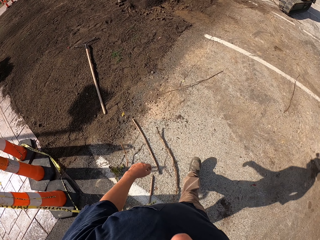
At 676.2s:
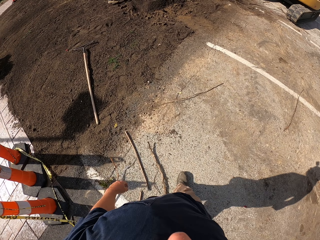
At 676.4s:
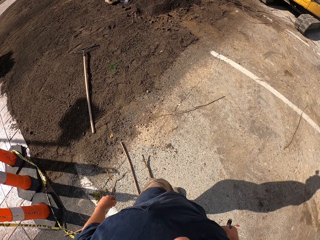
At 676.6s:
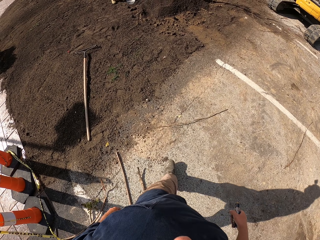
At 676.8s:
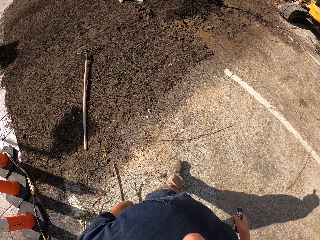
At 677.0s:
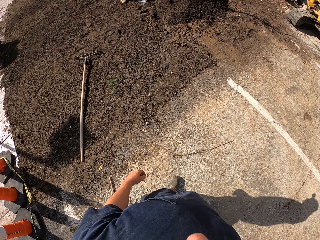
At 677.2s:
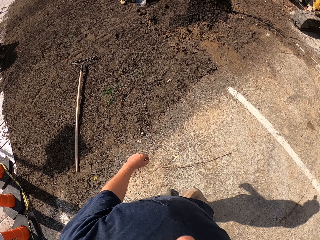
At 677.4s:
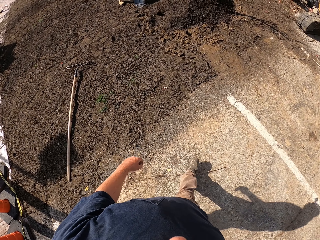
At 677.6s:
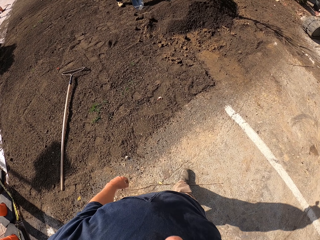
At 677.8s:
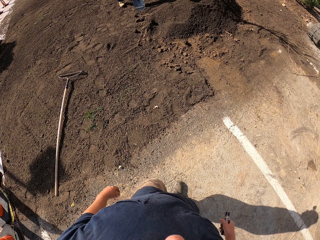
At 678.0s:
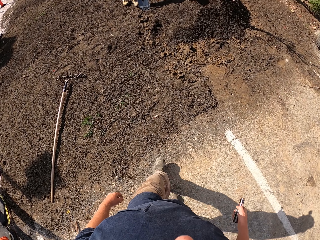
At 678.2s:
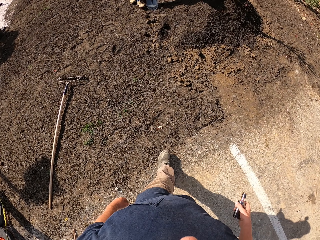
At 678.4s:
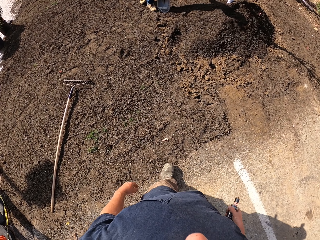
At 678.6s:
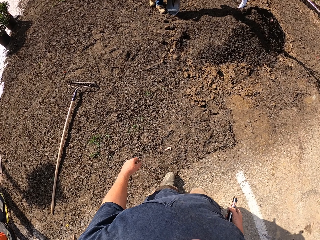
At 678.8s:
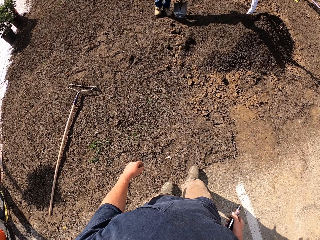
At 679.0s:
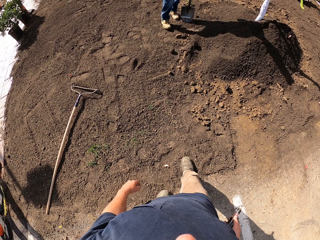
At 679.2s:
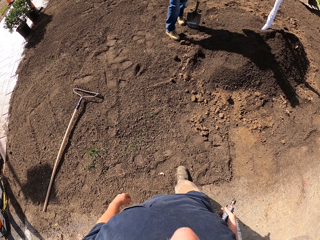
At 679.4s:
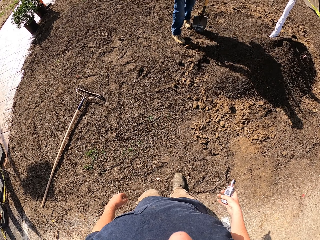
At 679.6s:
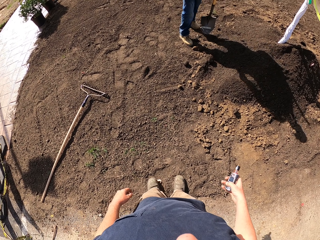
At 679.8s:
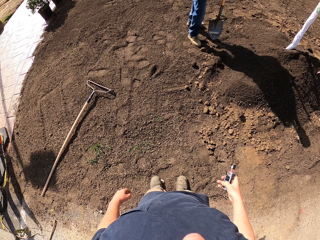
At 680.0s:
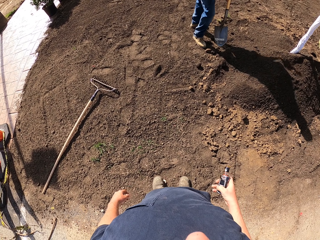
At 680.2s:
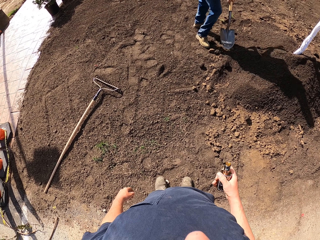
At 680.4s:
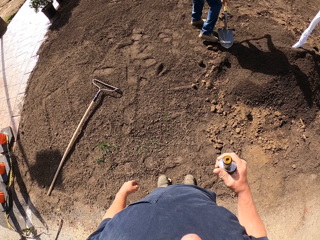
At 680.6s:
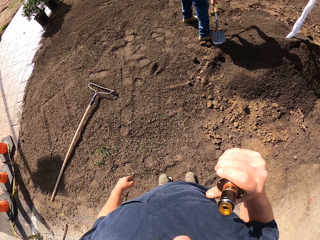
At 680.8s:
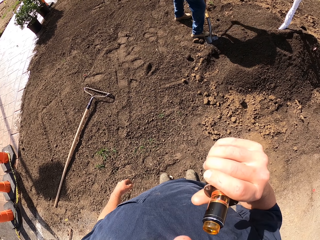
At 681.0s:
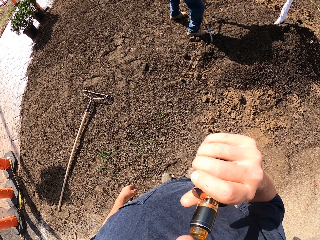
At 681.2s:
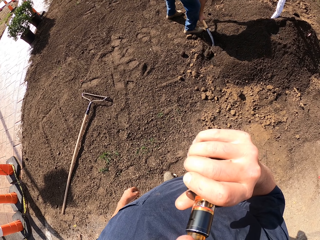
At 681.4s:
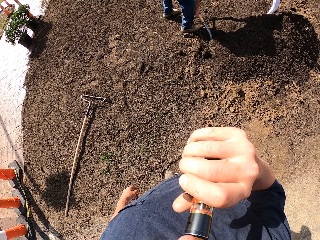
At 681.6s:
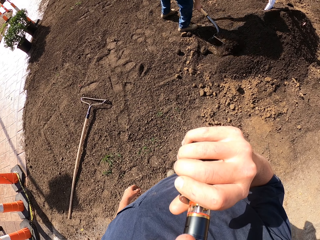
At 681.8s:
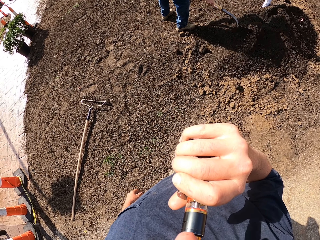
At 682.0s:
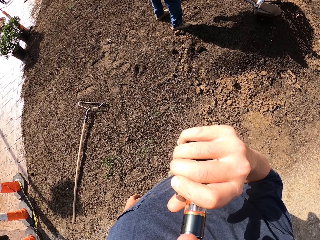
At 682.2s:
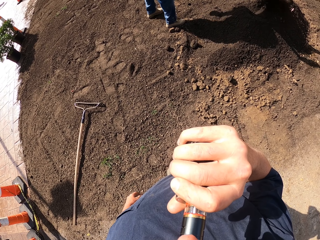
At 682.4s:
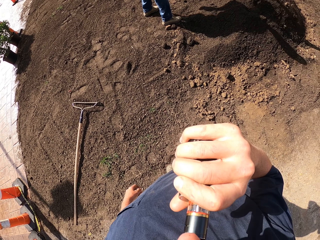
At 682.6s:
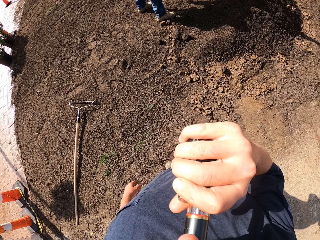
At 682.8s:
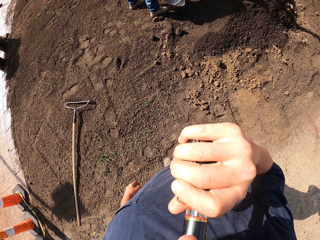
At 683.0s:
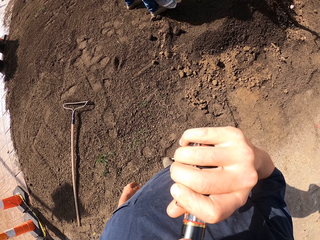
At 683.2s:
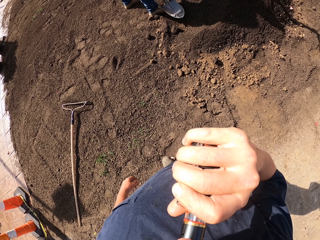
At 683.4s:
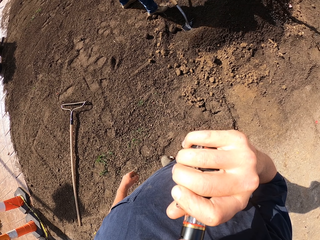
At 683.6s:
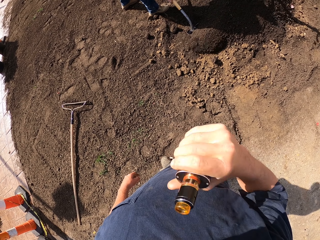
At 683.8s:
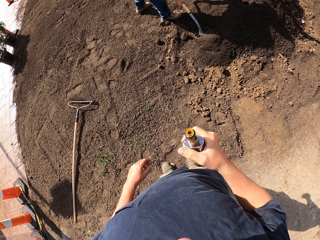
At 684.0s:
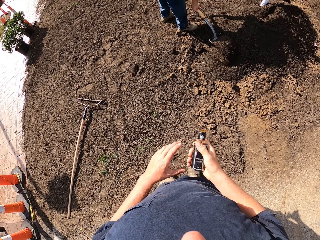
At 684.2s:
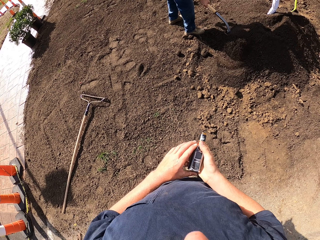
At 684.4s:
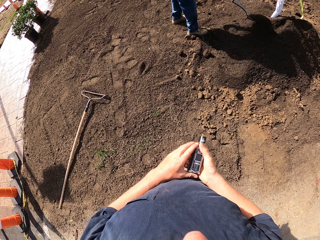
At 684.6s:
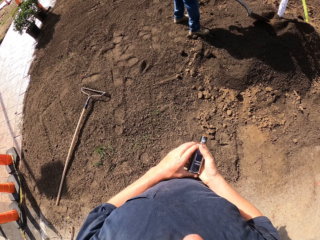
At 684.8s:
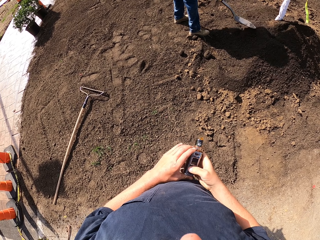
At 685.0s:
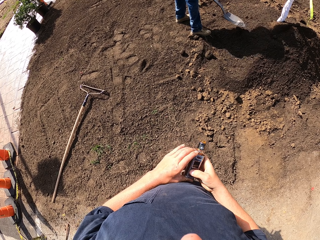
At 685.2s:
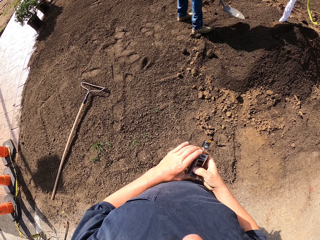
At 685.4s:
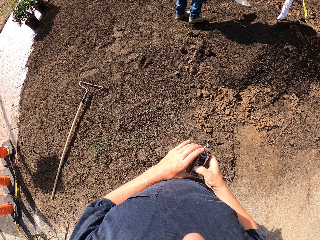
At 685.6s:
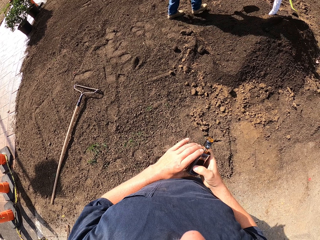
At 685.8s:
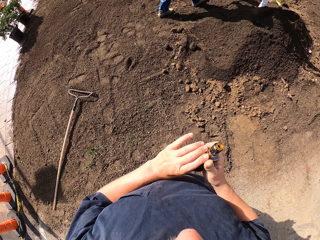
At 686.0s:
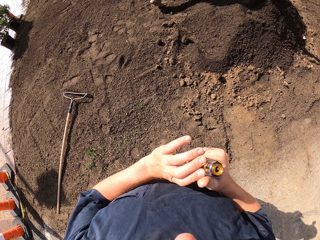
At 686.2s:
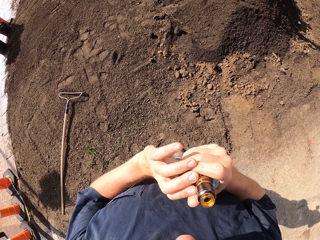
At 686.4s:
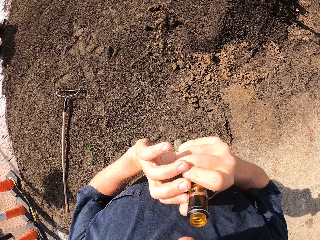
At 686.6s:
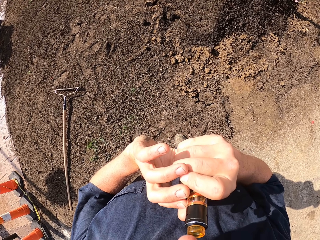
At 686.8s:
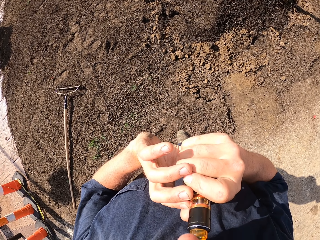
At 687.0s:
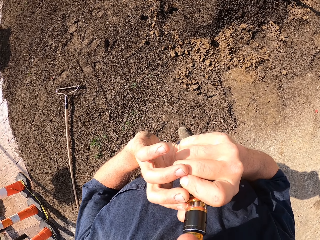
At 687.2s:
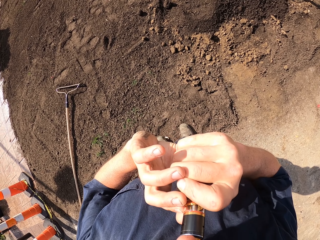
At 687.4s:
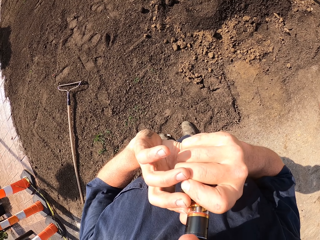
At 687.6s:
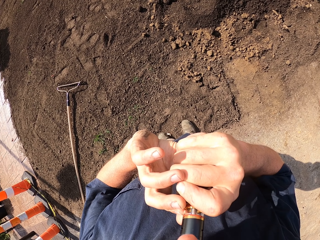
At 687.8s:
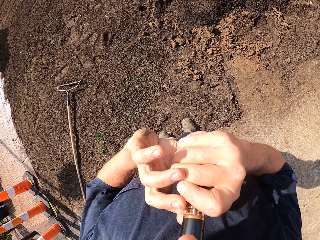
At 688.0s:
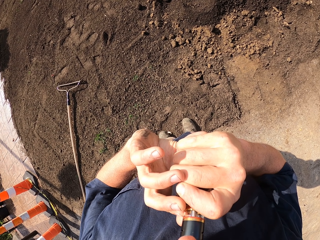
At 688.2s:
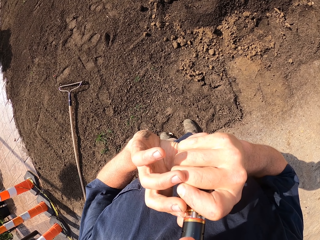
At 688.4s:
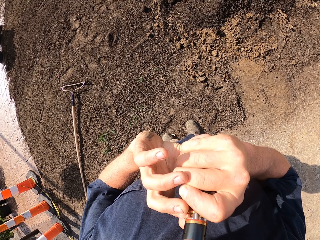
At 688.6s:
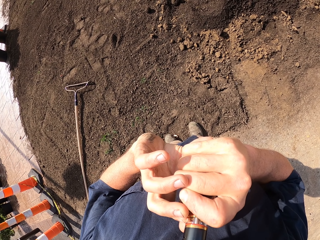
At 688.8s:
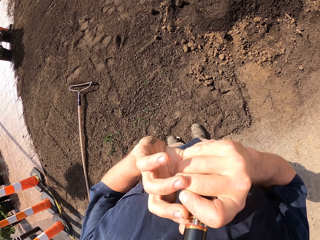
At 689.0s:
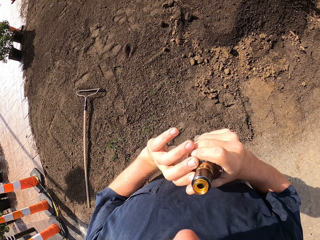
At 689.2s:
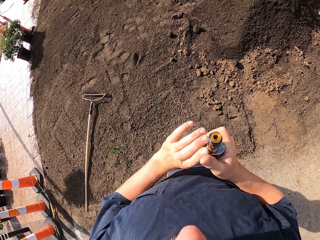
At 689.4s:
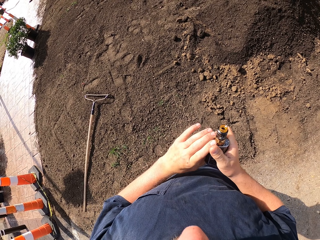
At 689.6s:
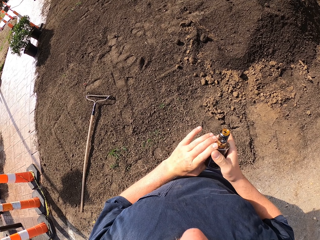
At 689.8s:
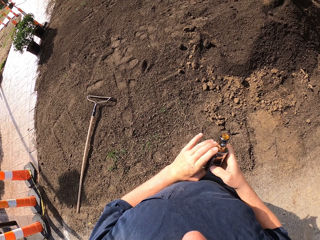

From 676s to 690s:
The camera wearer drinks the drink. They sniff a vape, hold the vape using both hands and press the vape. They sniff the vape.

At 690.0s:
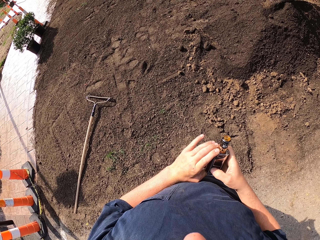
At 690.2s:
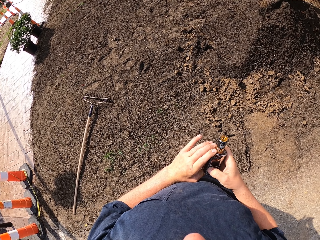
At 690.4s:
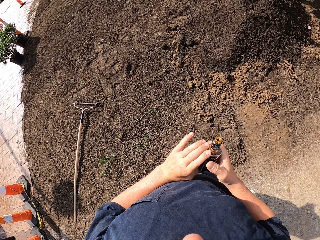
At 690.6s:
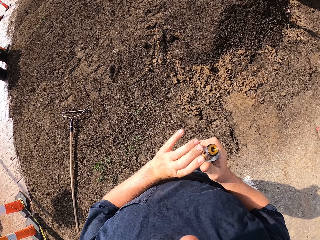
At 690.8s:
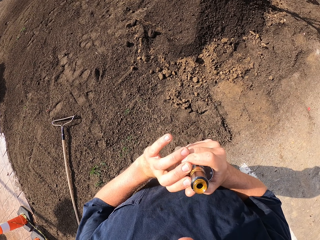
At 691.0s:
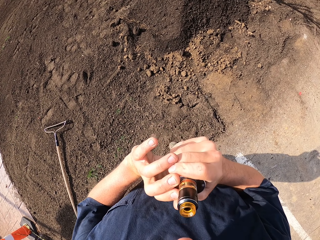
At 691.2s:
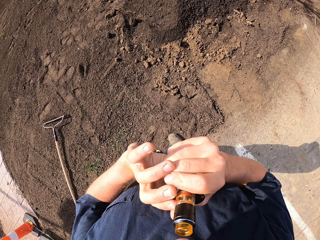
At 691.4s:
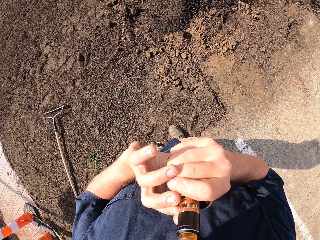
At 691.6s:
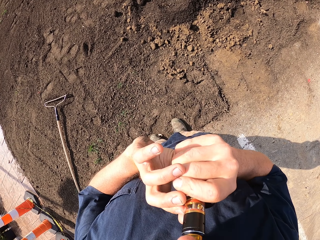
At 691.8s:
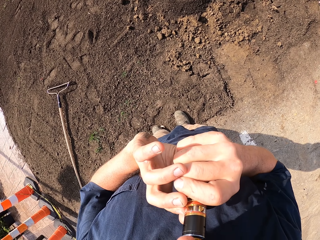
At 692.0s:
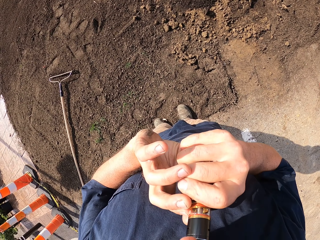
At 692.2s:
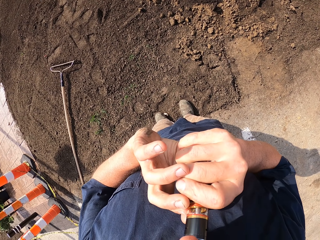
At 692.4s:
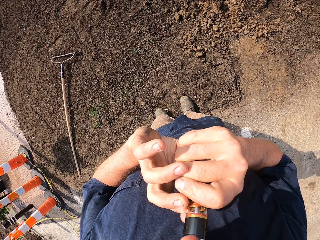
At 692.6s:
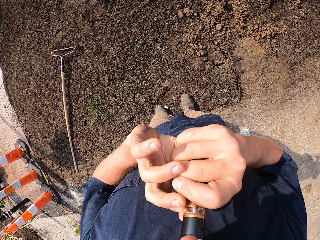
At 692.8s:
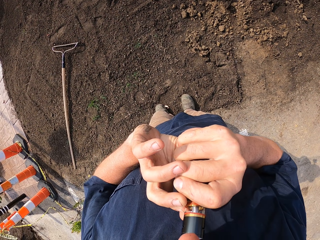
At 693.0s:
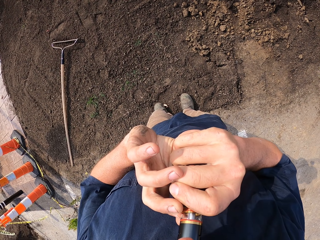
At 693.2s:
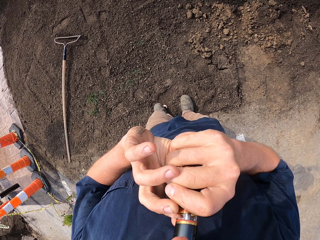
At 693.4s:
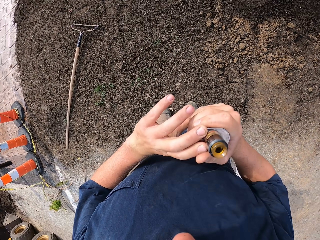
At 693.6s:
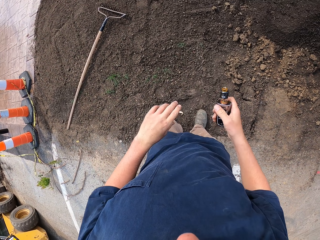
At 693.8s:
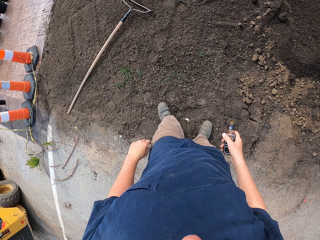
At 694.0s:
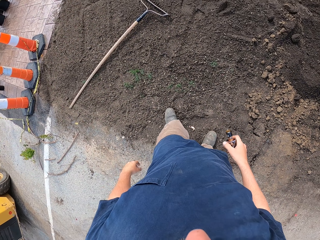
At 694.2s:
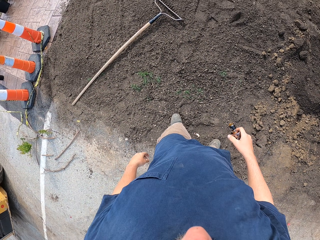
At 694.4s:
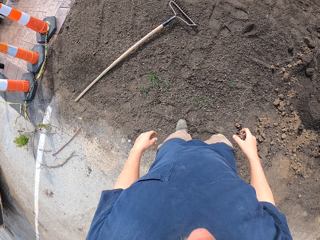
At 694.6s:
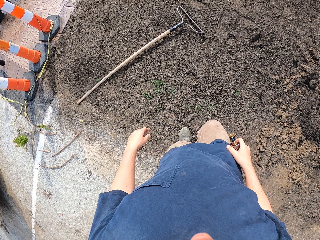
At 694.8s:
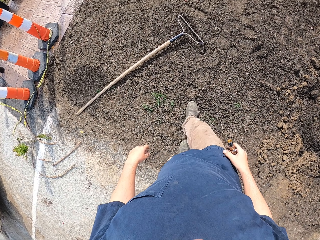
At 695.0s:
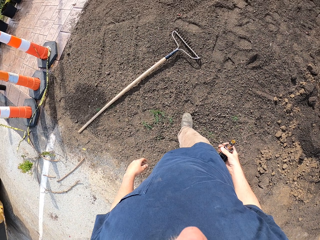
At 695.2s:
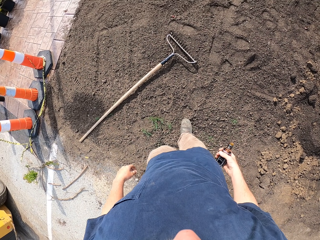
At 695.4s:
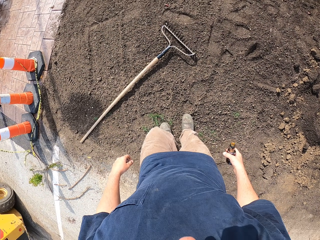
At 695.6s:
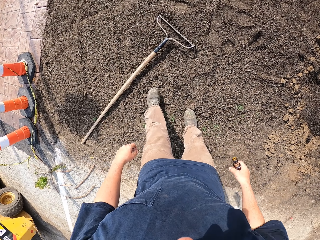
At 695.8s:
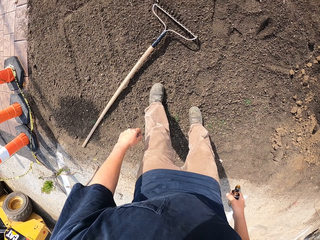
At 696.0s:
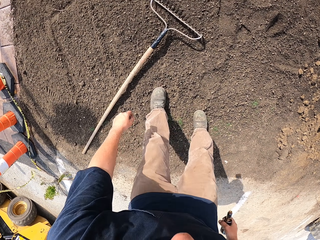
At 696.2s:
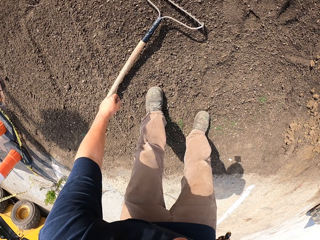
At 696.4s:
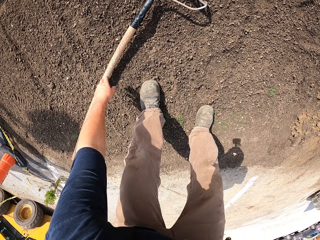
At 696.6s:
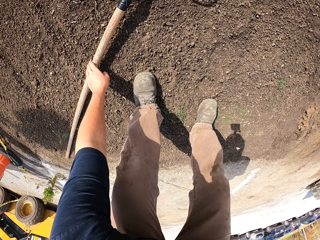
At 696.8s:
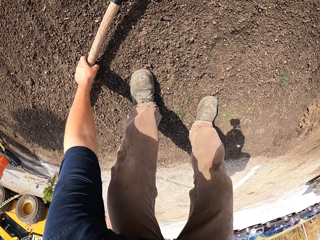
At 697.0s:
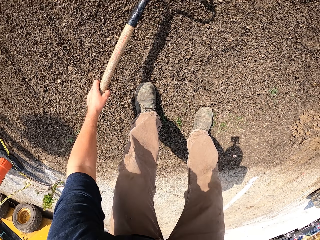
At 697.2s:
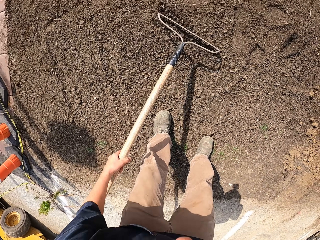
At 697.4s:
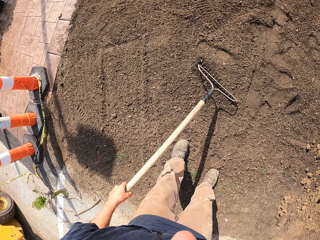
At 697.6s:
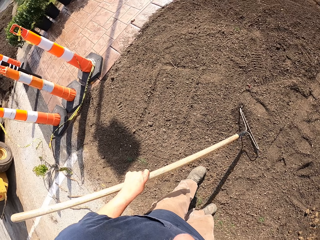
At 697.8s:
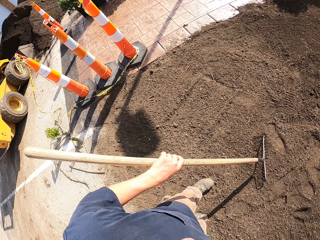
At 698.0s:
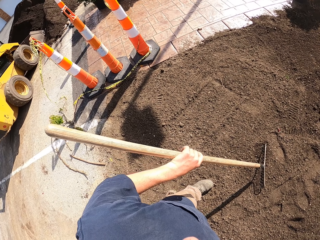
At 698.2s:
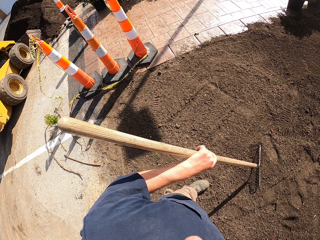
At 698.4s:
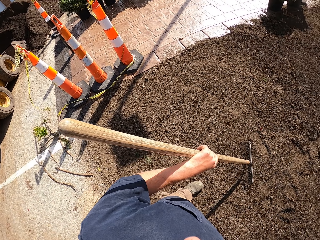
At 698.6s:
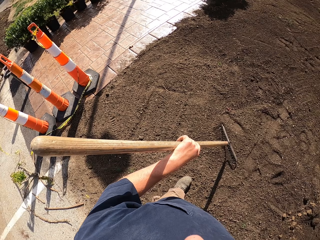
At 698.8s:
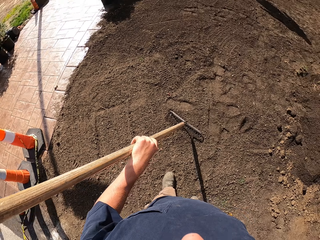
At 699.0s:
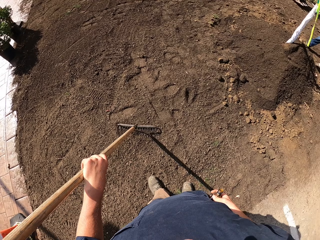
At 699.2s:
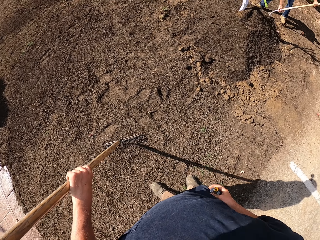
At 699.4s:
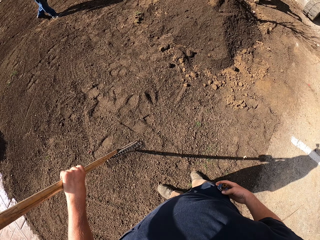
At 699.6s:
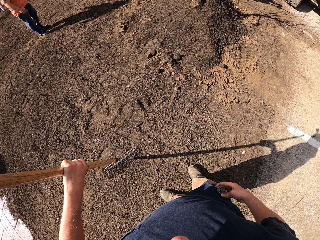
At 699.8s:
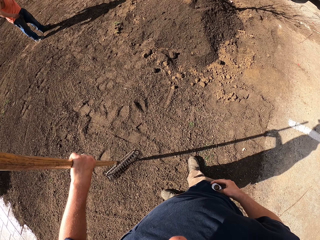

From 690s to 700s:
The camera wearer presses the vape bottle. They sniff the vape. They walk. They pick the rake.
